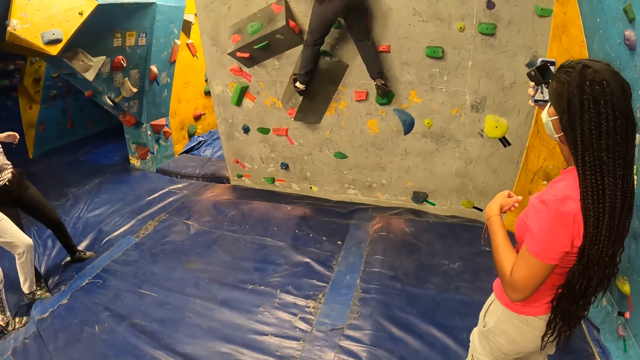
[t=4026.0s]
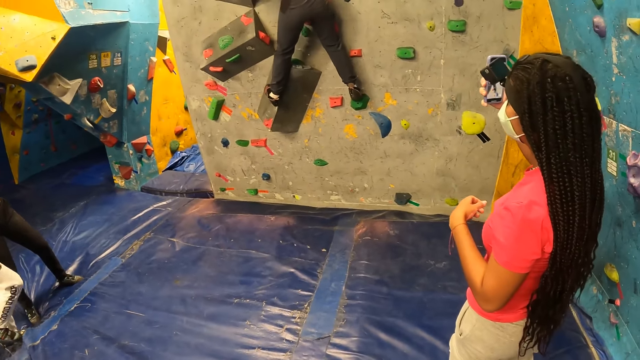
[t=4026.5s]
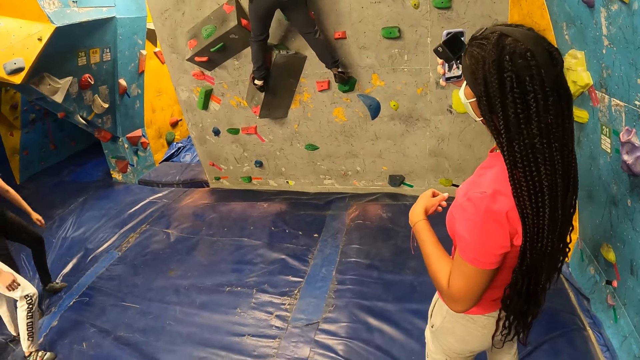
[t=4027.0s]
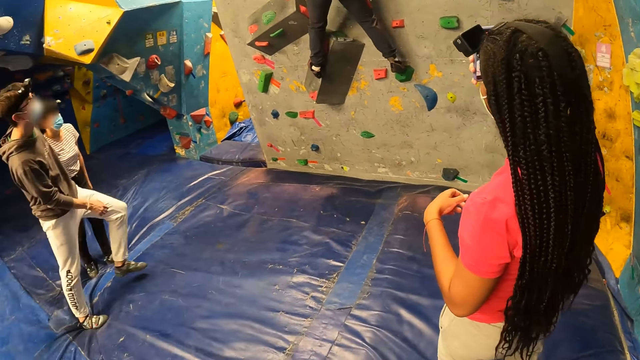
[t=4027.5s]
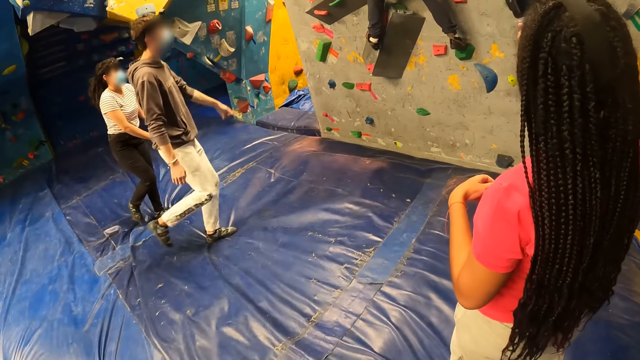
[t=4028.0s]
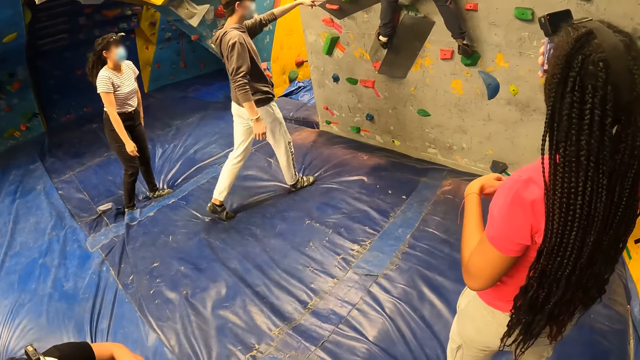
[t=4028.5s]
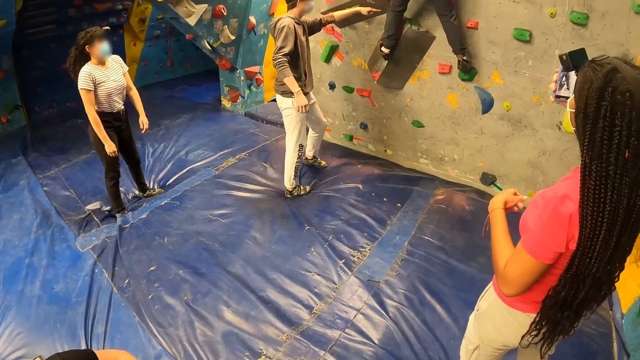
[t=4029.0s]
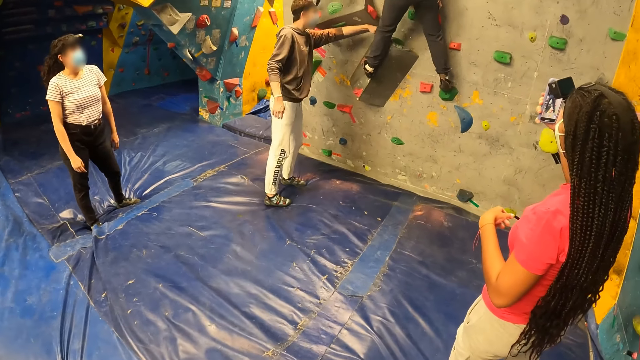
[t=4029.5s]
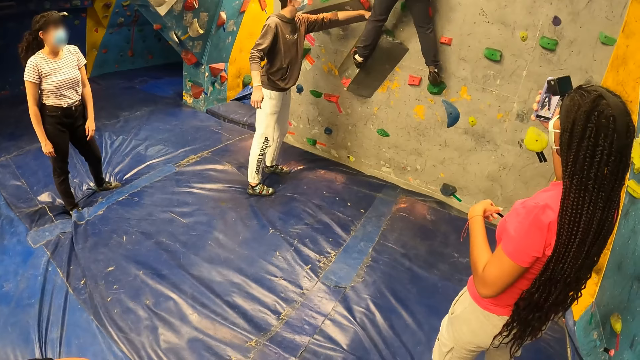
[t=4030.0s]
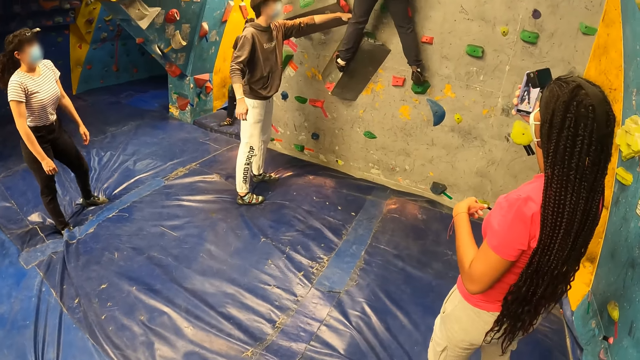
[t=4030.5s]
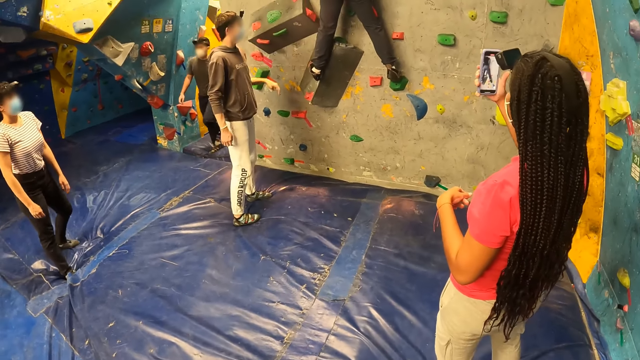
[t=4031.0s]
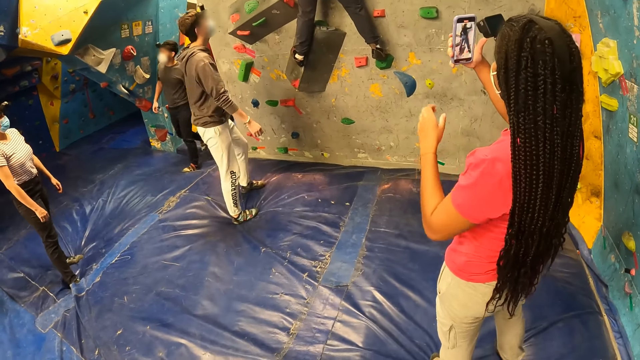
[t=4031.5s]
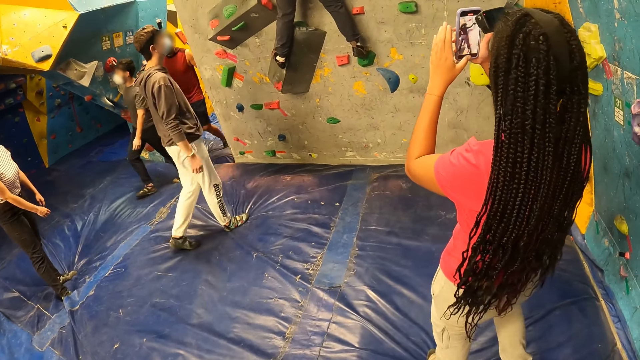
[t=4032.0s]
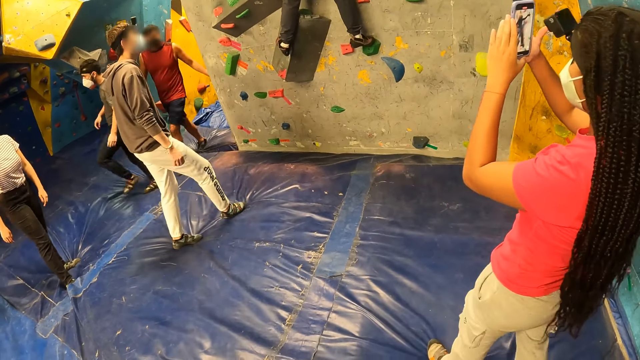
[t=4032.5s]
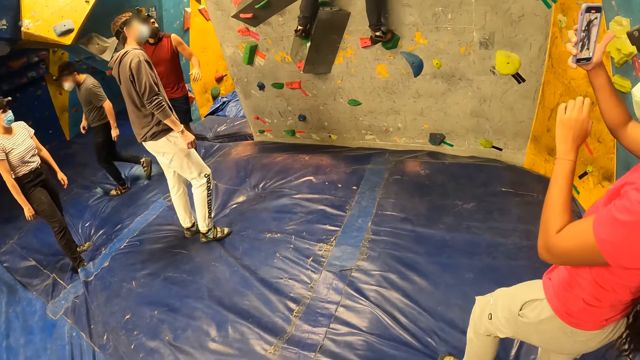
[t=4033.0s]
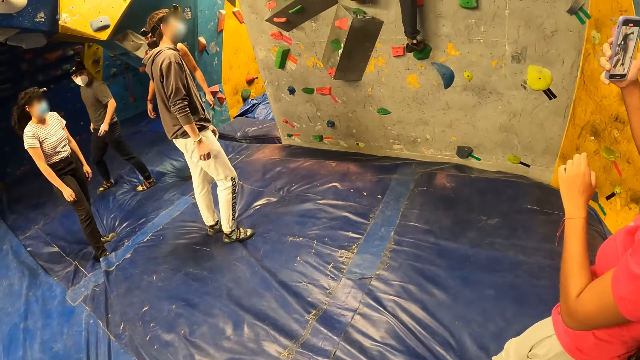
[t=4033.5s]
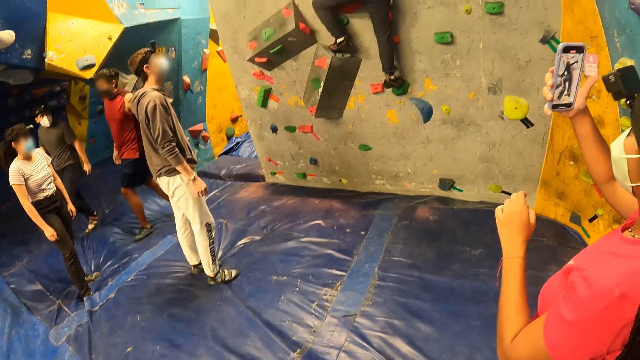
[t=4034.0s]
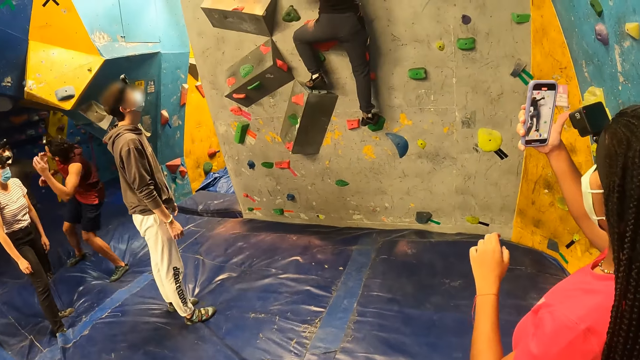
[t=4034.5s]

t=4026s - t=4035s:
A woman takes a video. A man walks, touches a wall, and moves back.

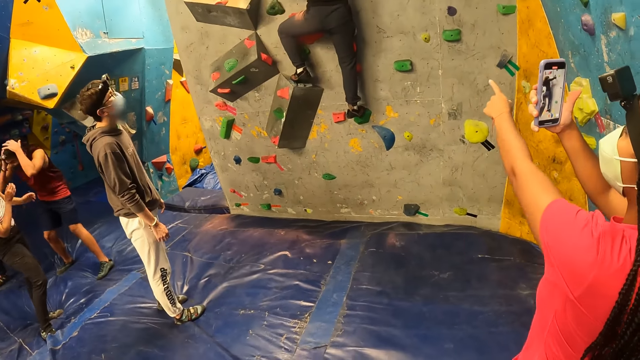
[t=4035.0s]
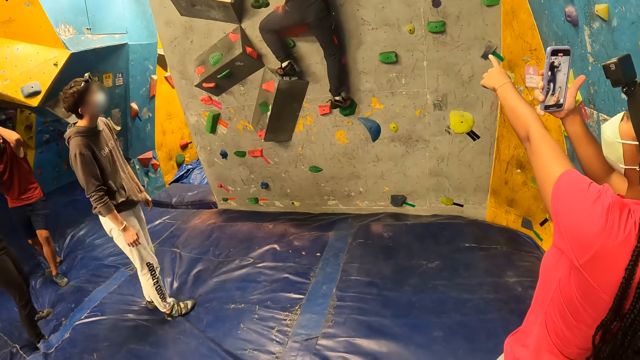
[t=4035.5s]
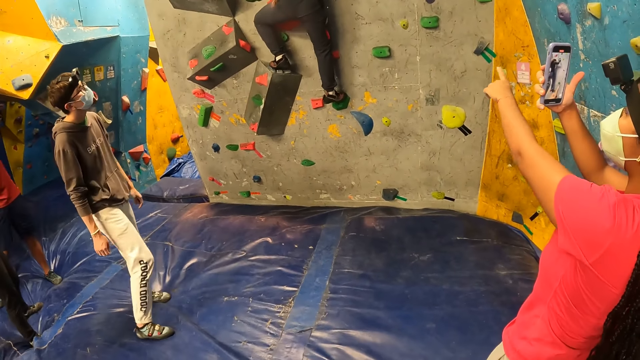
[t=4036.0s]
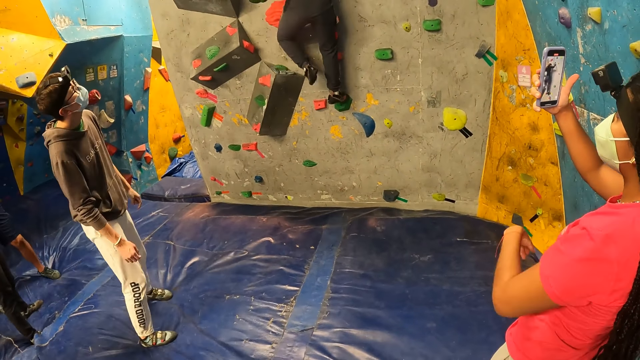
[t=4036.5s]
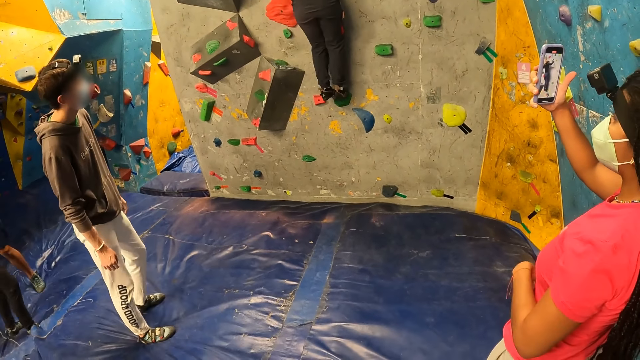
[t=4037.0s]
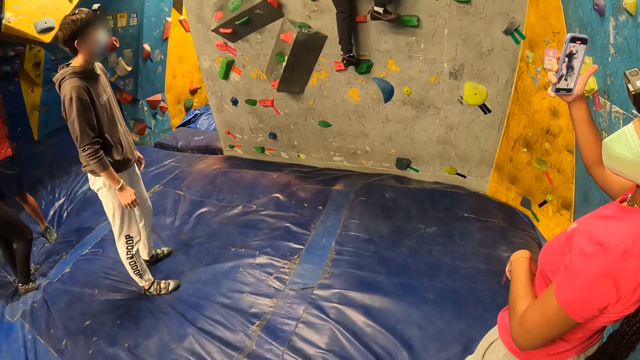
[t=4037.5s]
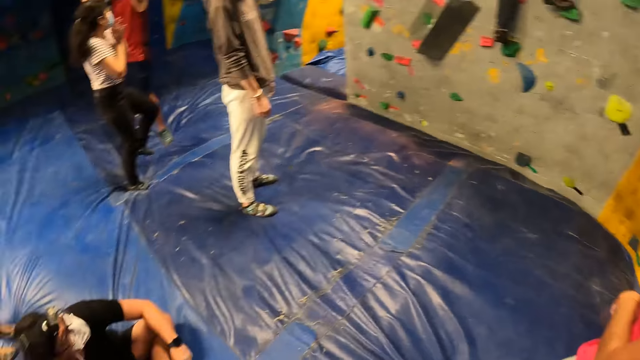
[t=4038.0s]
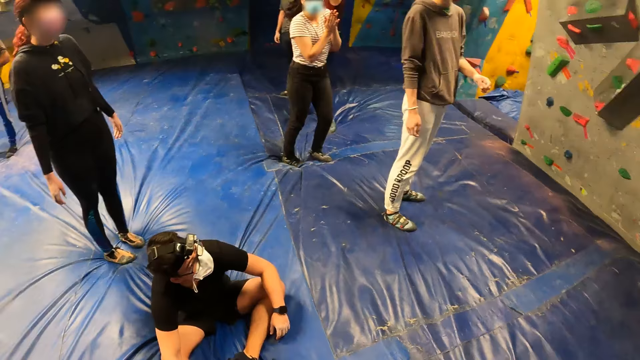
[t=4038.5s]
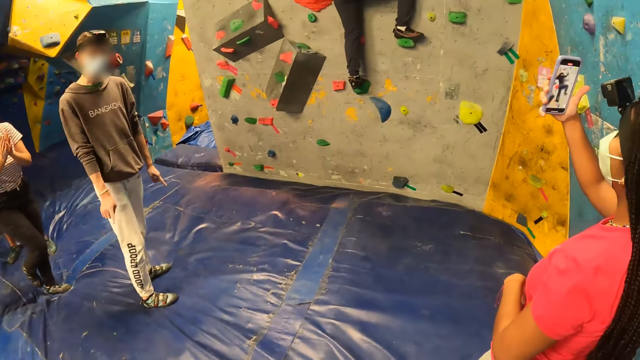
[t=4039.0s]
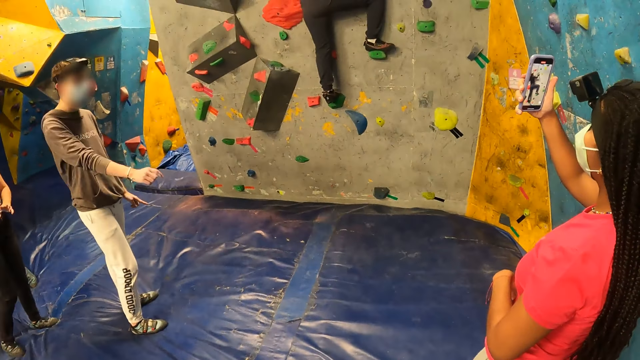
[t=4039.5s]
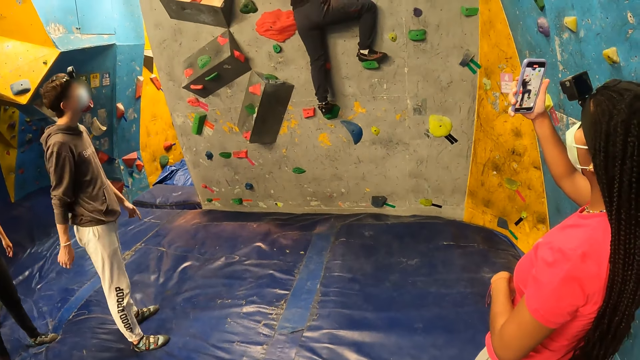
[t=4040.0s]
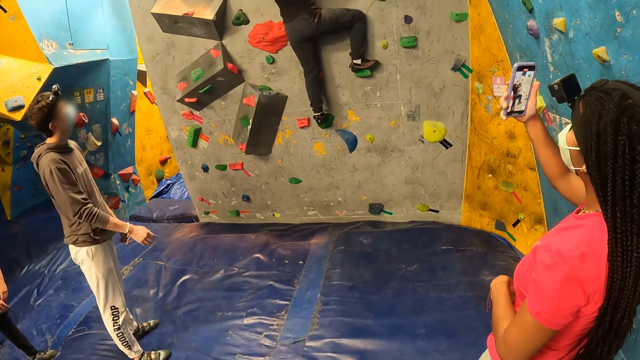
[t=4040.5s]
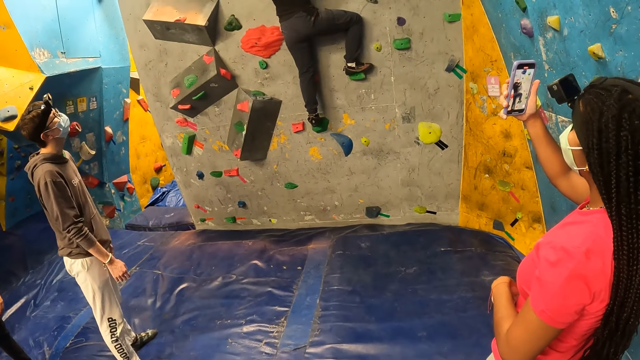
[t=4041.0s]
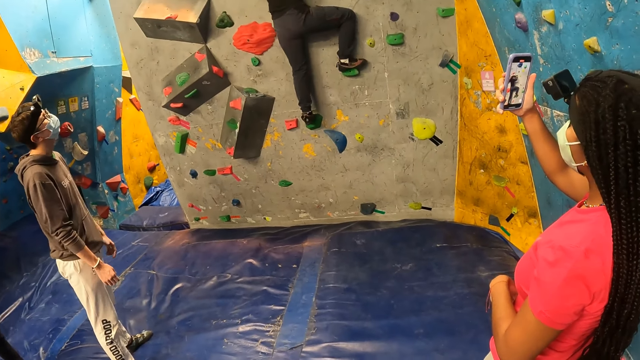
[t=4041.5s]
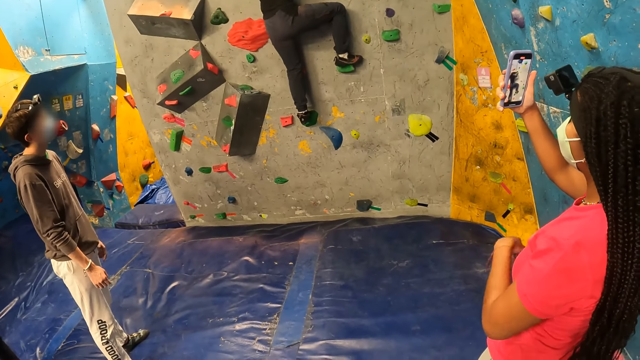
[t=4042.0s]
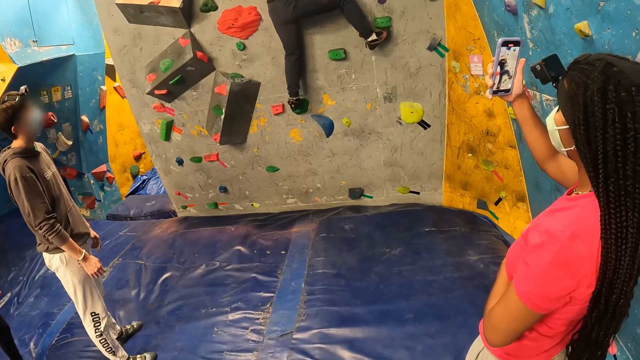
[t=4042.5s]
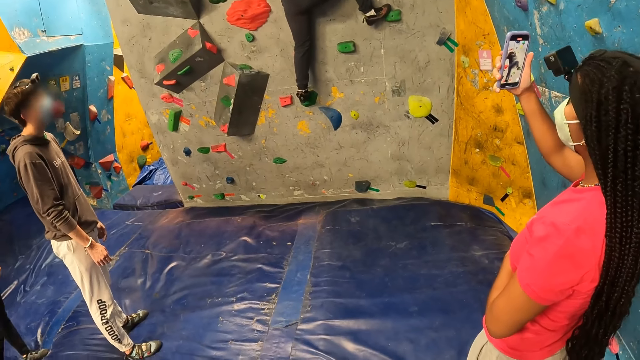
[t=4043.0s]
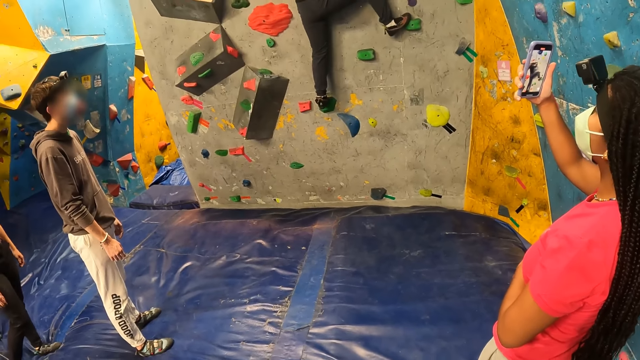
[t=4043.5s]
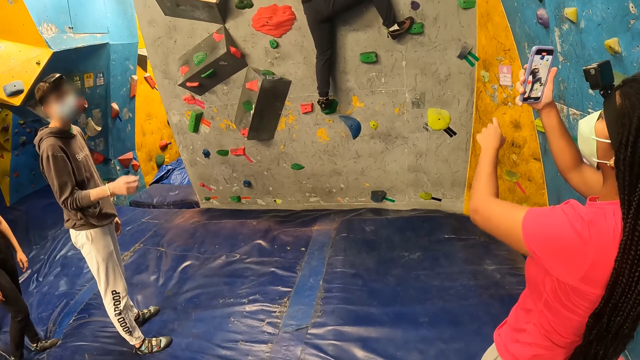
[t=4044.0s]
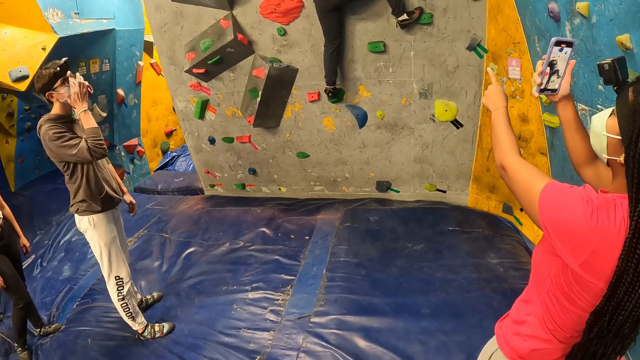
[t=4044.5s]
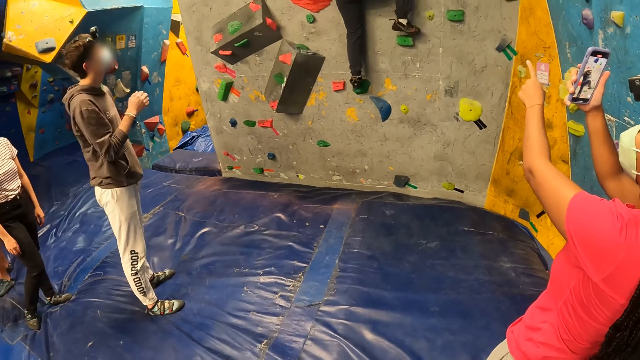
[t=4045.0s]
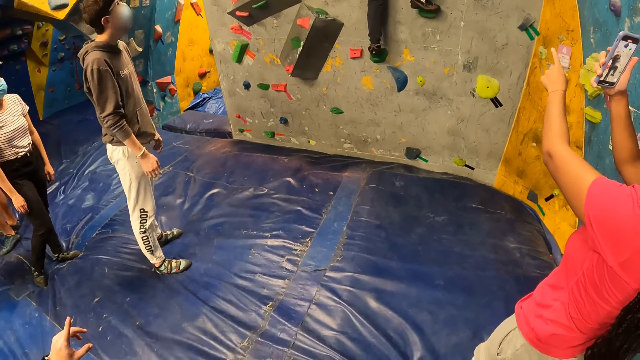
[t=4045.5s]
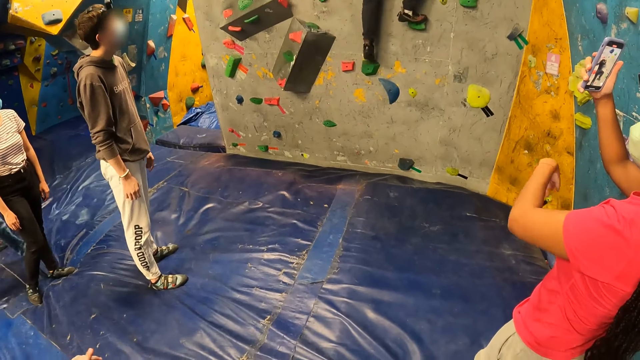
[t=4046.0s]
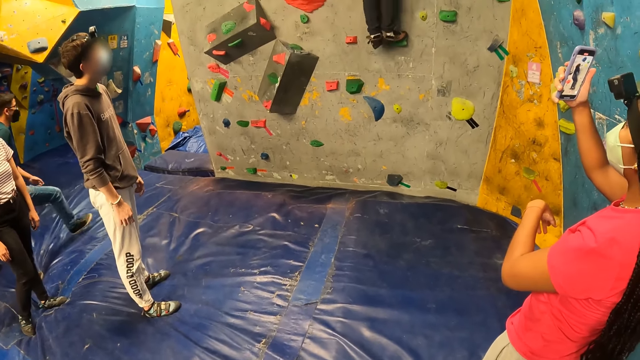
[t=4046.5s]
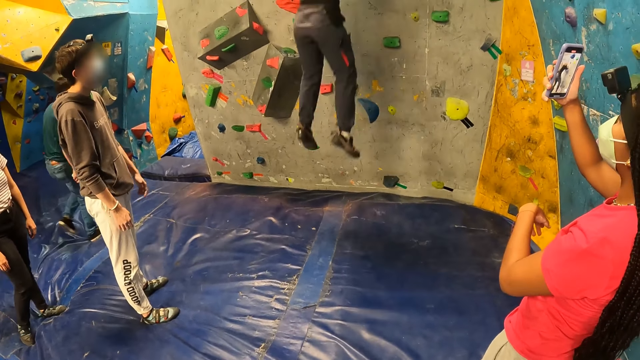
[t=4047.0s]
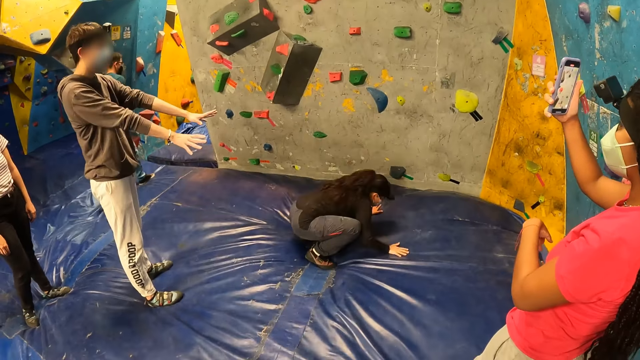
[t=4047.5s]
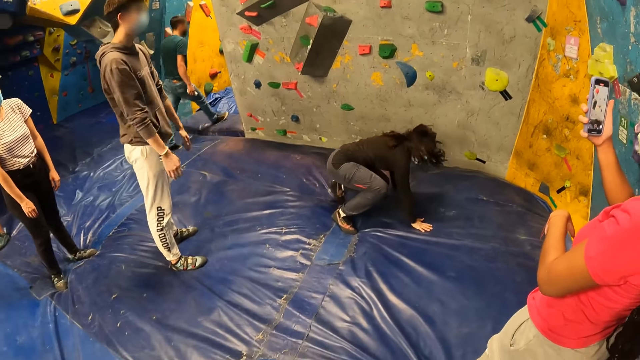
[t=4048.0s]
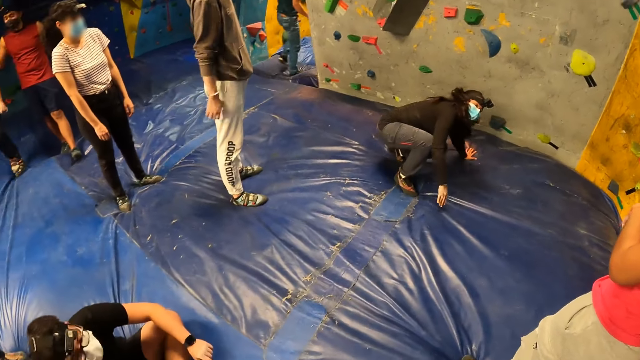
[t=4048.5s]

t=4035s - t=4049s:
A woman points. A man moves and moves a hand. Another woman climbs. The man touches a pair of glasses on his face with his right hand. The first woman takes a video. The other woman jumps off the bouldering wall.
